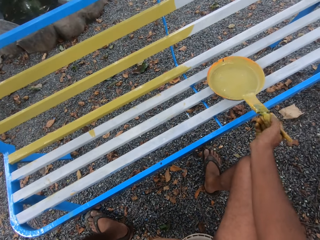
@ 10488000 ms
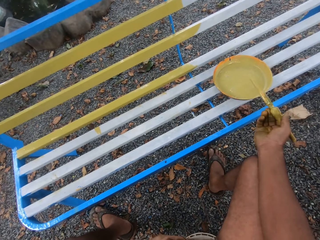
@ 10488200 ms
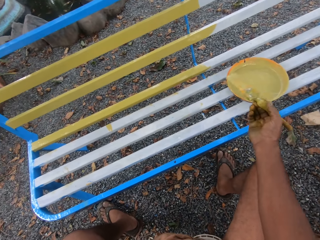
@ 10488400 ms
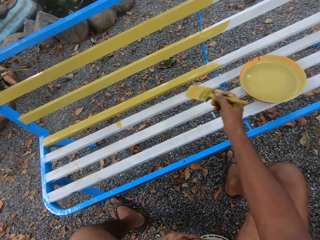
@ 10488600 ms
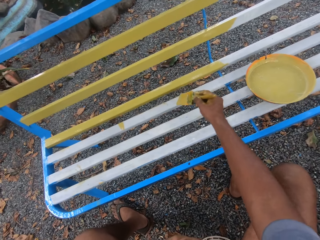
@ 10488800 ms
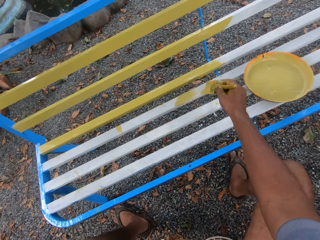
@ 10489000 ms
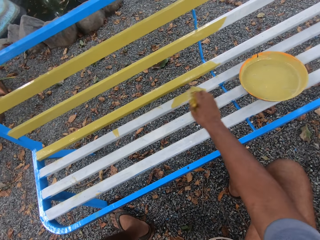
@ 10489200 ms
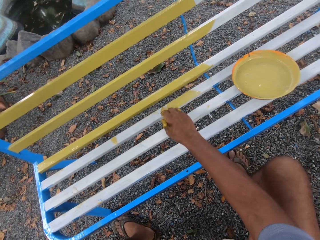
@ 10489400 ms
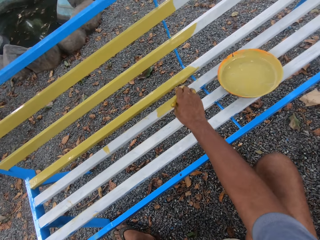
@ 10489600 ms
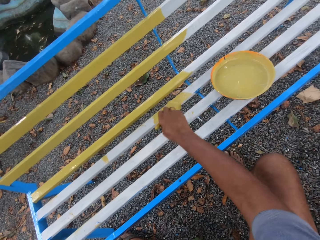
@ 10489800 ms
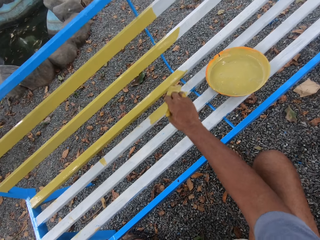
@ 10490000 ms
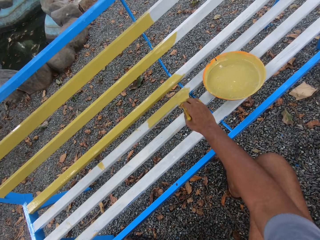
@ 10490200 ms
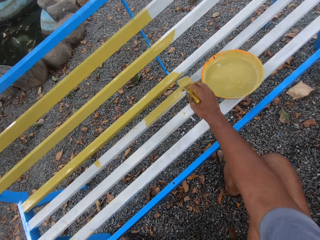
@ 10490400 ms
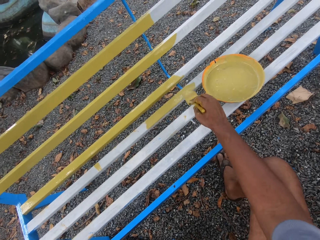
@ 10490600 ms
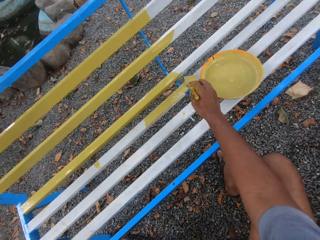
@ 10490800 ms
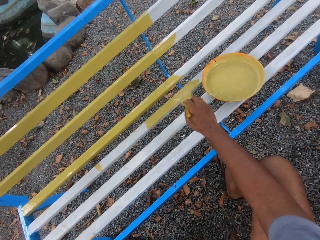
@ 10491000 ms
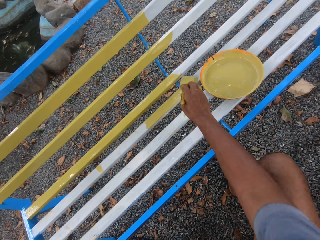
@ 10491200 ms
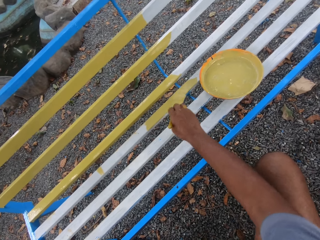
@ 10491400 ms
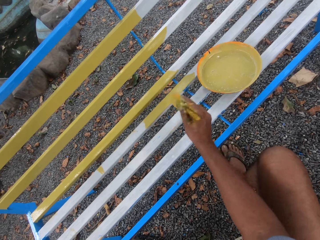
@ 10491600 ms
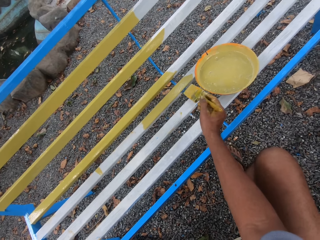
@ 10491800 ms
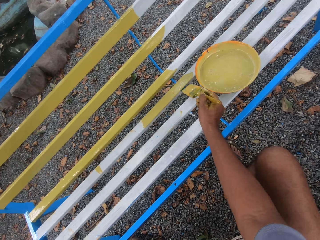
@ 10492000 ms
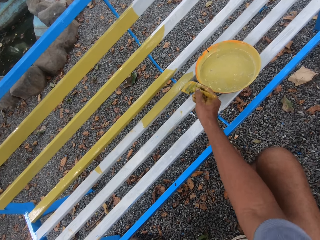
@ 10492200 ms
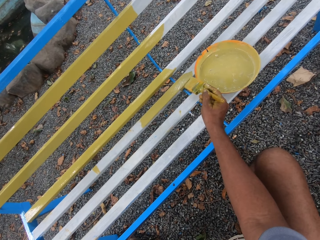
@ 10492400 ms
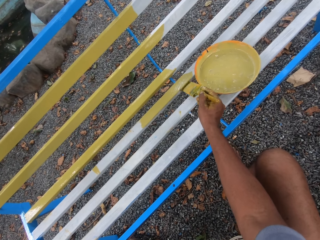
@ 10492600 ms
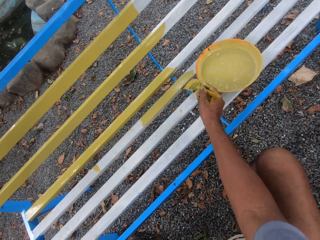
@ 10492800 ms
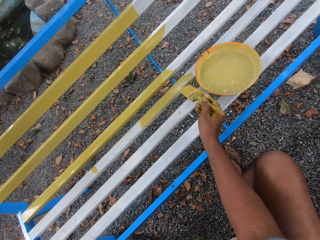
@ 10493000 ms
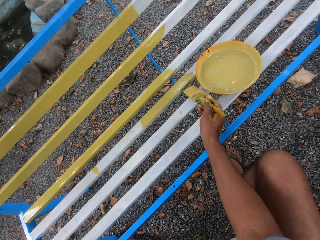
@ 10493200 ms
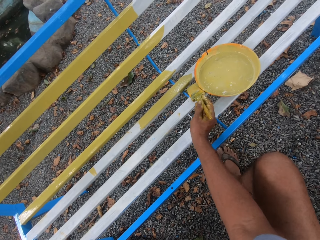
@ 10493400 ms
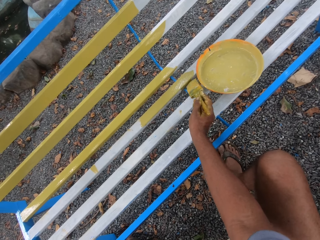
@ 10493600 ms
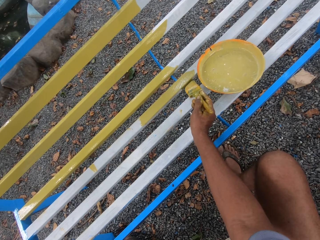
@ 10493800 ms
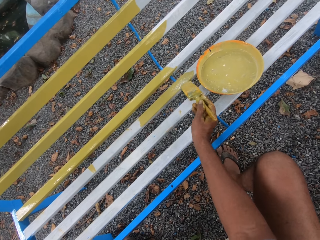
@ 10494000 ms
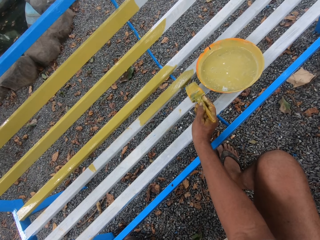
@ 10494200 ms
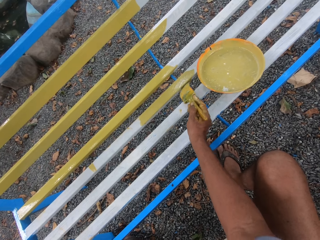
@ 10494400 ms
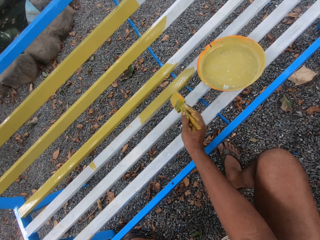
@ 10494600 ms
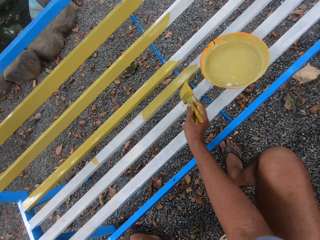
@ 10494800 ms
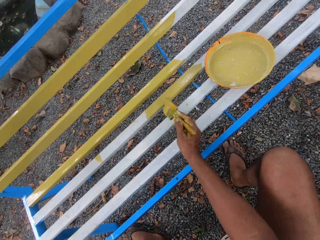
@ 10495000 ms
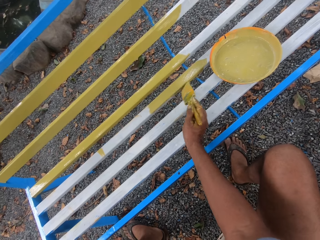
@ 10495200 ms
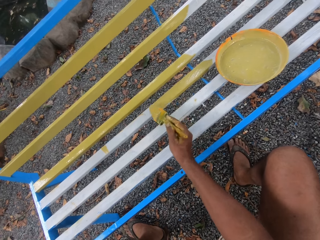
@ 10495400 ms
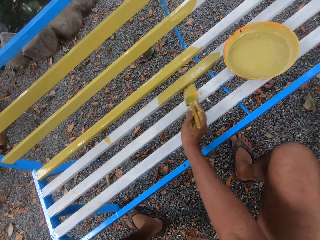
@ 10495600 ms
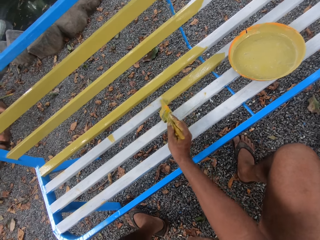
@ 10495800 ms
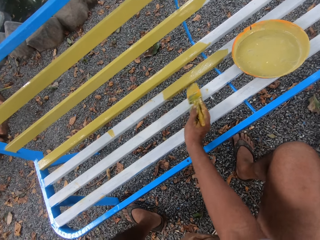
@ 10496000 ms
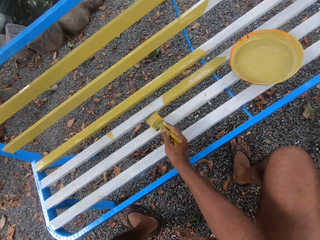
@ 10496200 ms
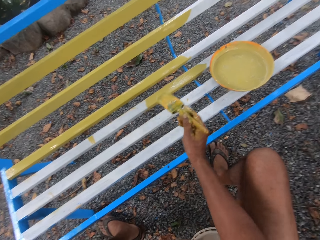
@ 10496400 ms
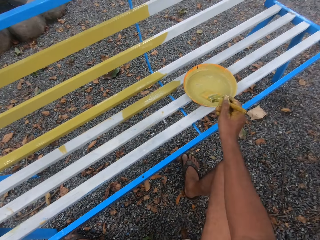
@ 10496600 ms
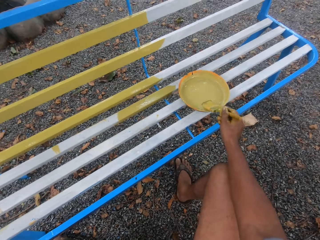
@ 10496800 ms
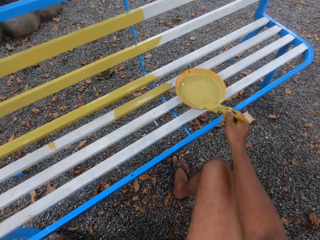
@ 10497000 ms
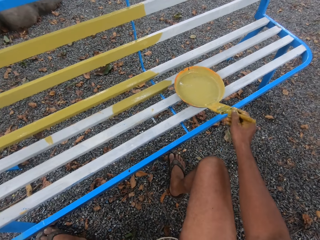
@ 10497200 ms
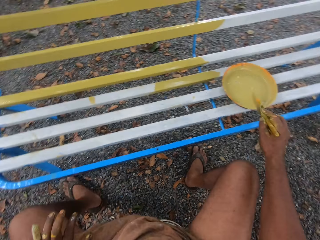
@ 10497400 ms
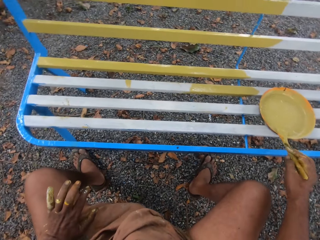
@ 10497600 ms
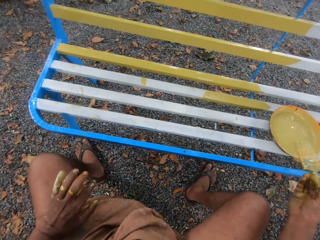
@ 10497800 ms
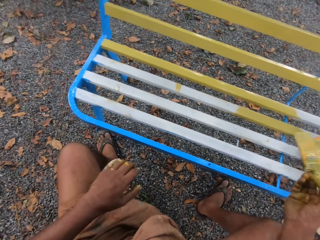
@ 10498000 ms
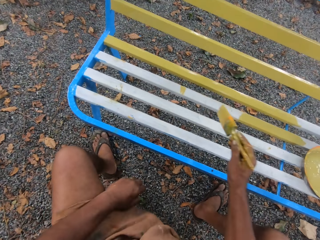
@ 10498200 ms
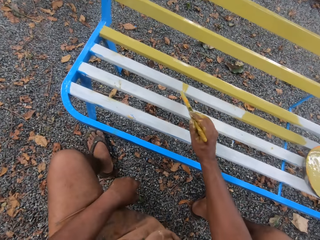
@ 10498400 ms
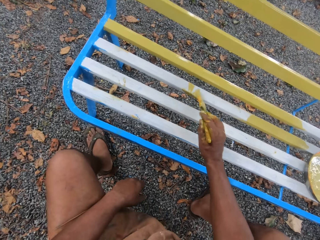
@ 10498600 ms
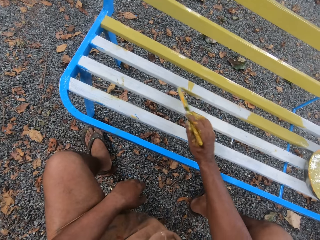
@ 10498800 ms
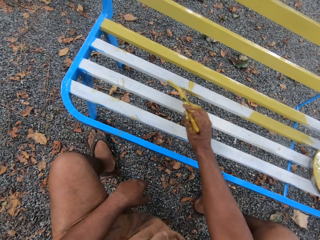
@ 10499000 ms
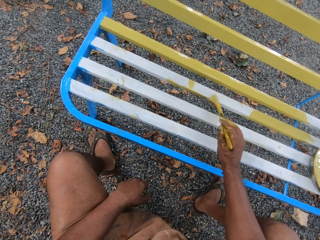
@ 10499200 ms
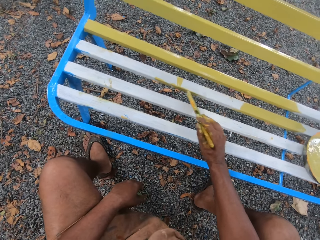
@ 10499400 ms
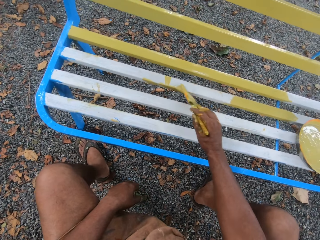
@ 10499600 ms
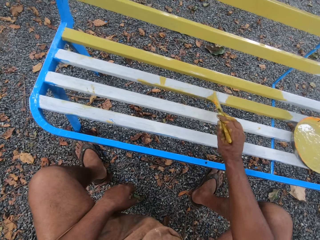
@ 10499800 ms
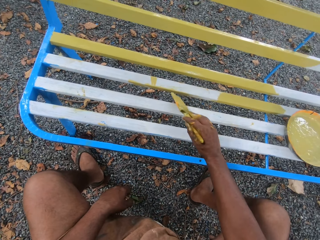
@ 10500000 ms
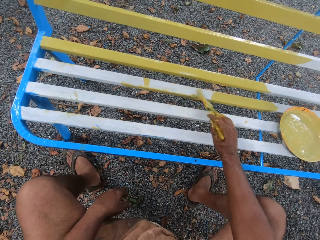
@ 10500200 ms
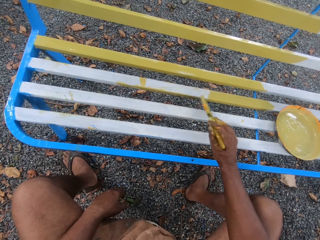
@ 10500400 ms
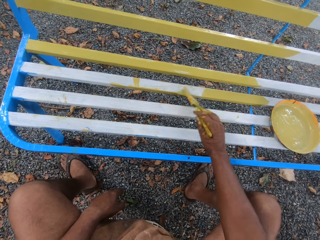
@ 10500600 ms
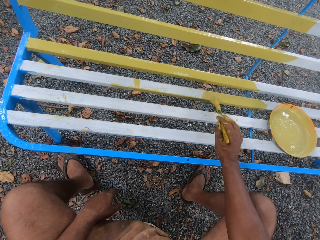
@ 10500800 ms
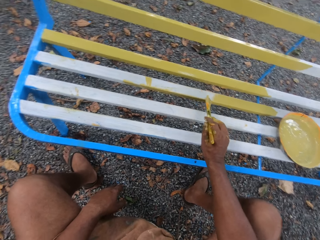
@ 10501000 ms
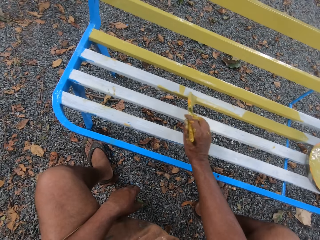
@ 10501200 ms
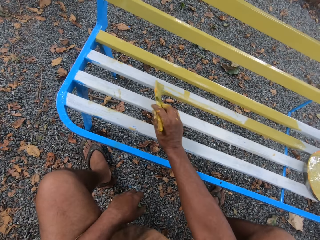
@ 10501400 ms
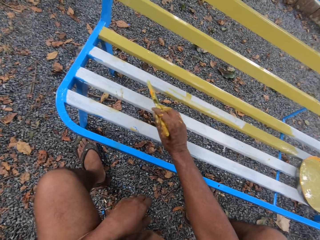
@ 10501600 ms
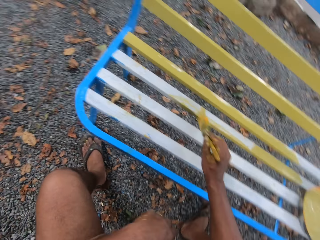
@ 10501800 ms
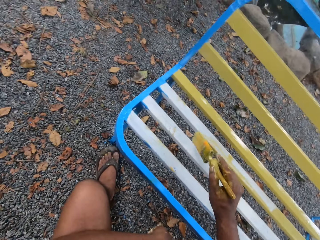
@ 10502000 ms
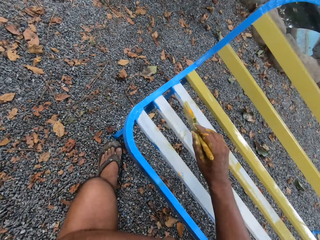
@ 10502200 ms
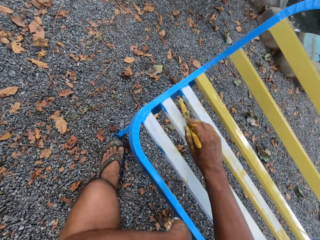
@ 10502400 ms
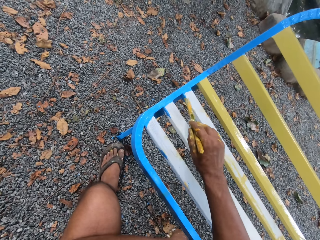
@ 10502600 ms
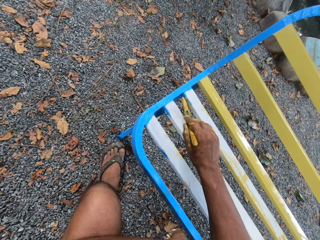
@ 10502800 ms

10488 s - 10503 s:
The camera wearer paints the street bench with the brush in his right hand. He takes paint from the bowl on the street bench with the brush in his right hand. He paints the street bench with the brush in his right hand.

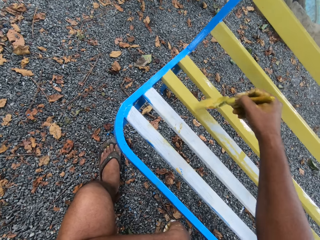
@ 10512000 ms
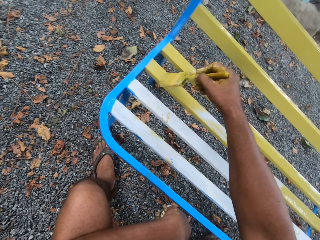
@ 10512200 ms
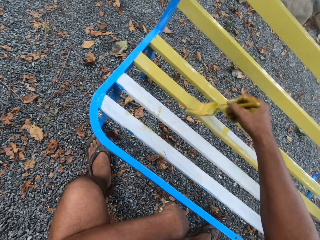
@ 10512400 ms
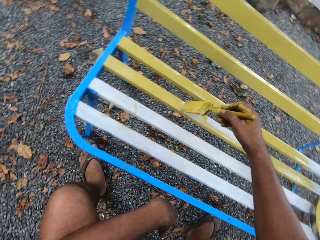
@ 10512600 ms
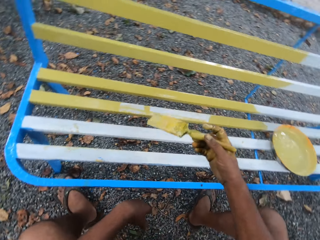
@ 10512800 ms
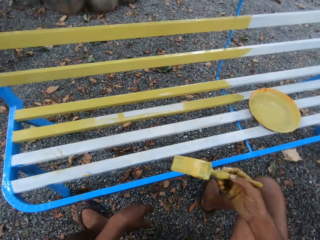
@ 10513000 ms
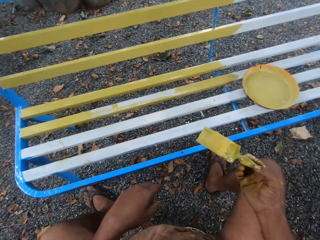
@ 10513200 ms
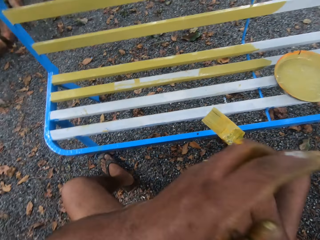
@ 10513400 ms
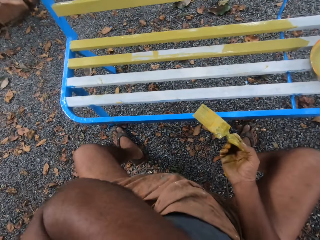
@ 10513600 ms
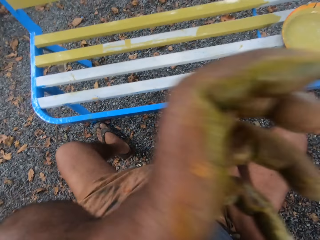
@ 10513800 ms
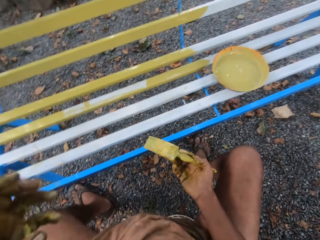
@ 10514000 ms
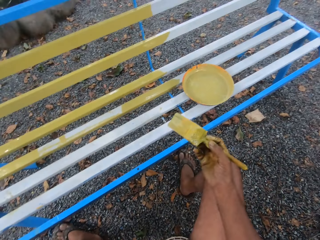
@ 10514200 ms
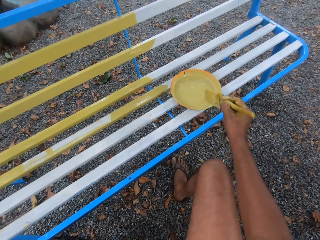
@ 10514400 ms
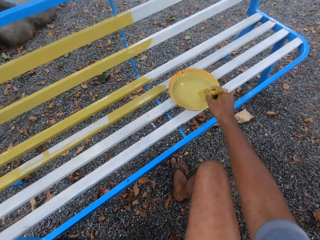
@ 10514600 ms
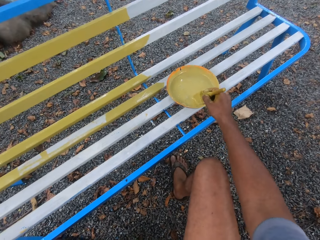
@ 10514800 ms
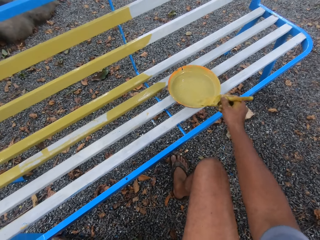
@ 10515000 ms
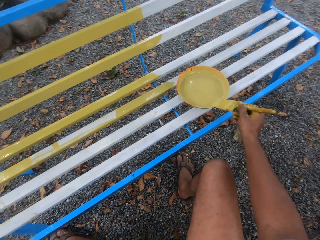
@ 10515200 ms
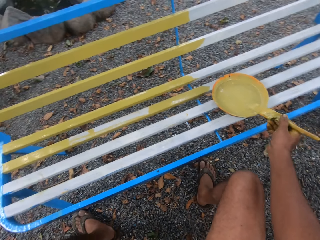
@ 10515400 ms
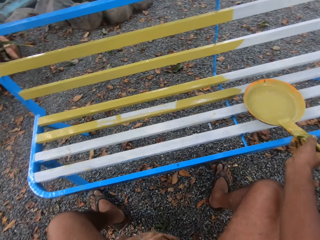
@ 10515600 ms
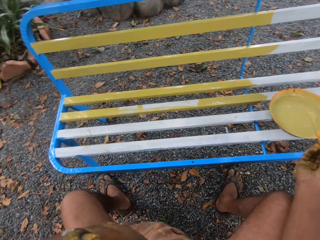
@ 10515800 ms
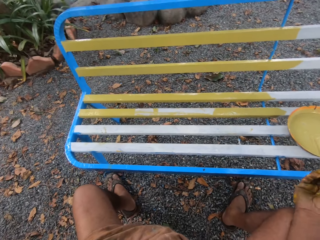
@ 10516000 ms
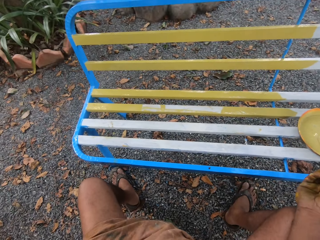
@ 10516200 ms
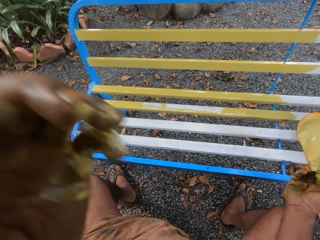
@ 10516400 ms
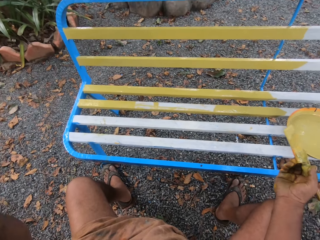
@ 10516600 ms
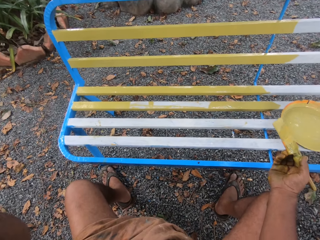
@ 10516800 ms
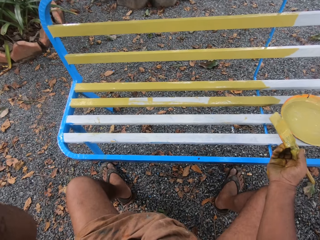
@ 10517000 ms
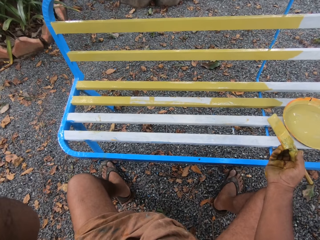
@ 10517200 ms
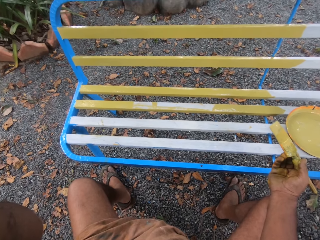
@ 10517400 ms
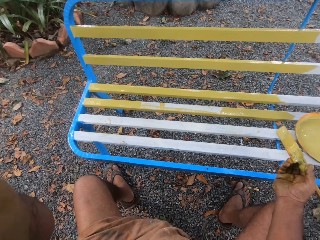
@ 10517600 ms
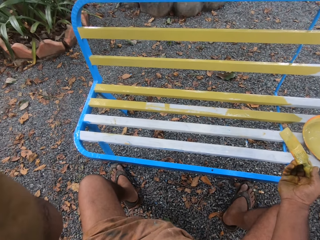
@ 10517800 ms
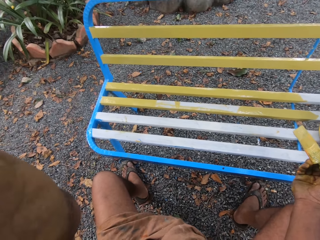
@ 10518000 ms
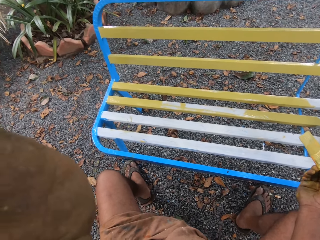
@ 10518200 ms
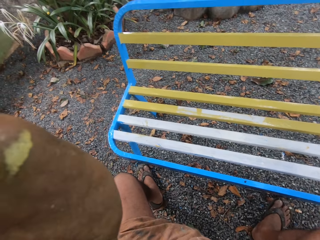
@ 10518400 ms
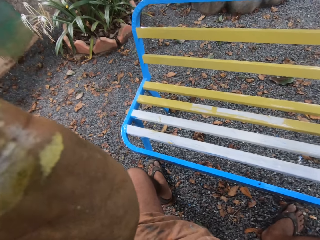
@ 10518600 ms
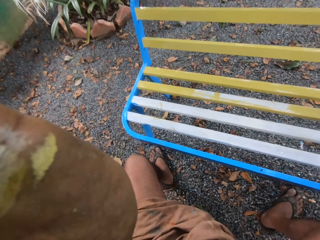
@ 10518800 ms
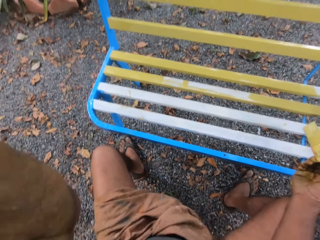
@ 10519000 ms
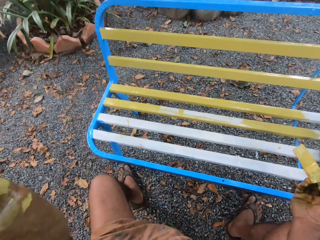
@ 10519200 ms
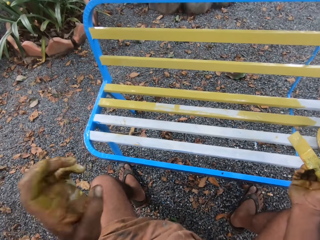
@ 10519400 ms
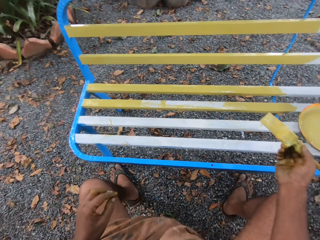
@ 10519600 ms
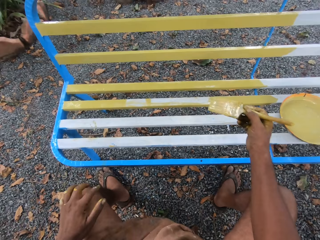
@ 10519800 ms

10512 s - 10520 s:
The camera wearer scratches his face with his left hand. He takes paint from the bowl on the street bench with the brush in his right hand. He adjusts a camera on his head with his left hand.
